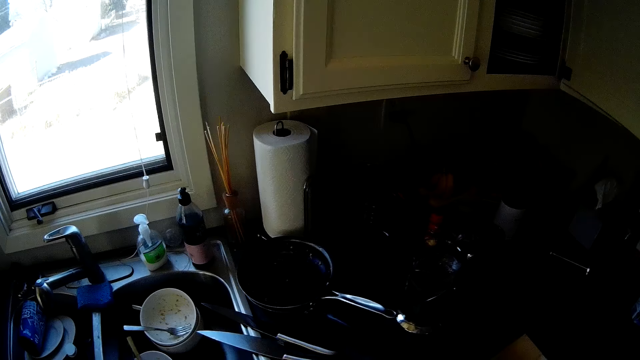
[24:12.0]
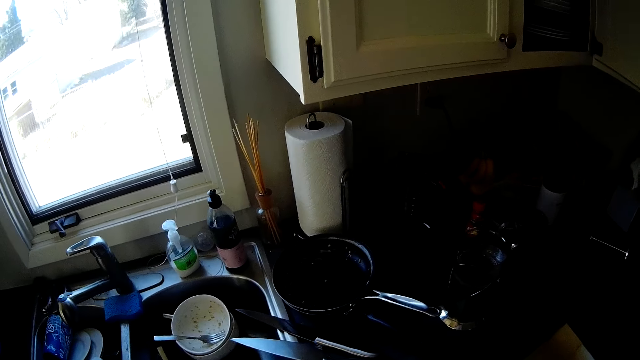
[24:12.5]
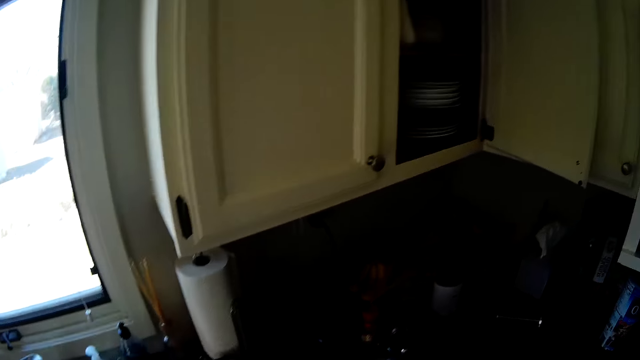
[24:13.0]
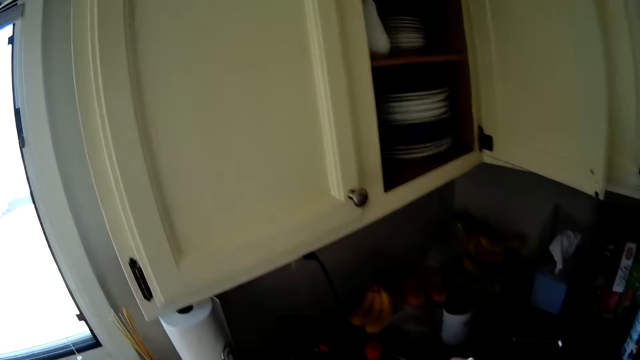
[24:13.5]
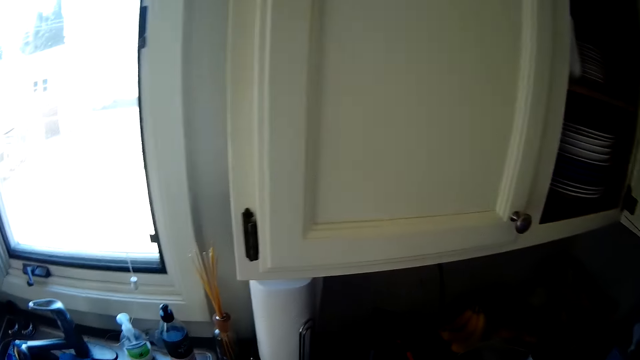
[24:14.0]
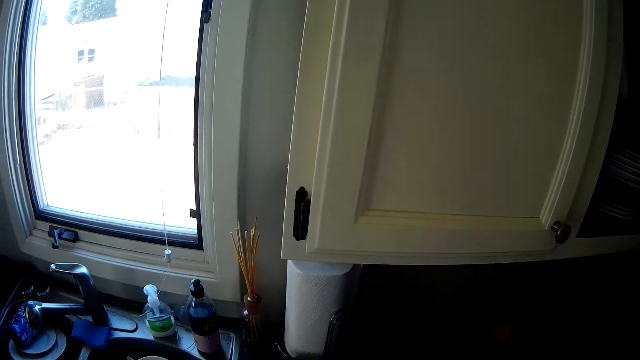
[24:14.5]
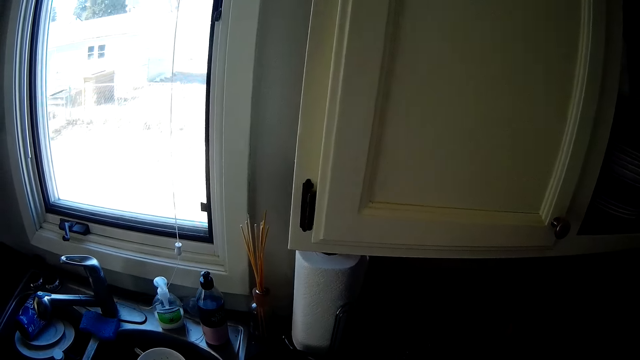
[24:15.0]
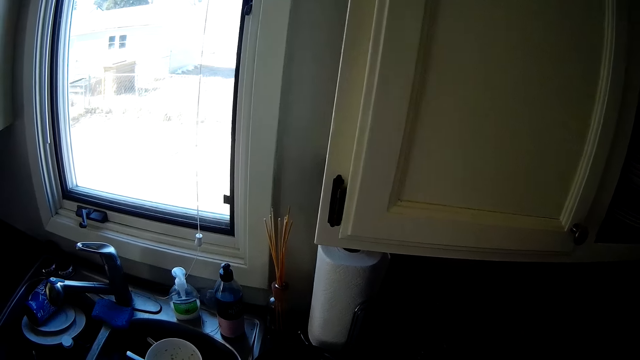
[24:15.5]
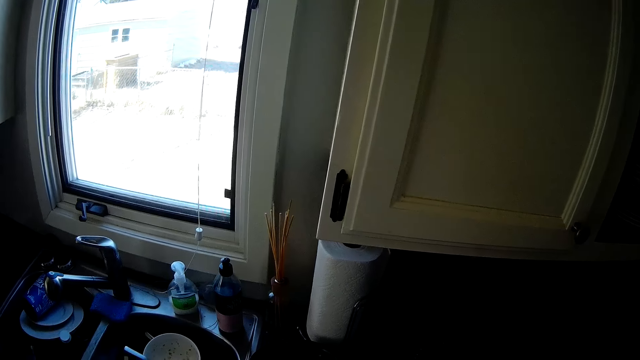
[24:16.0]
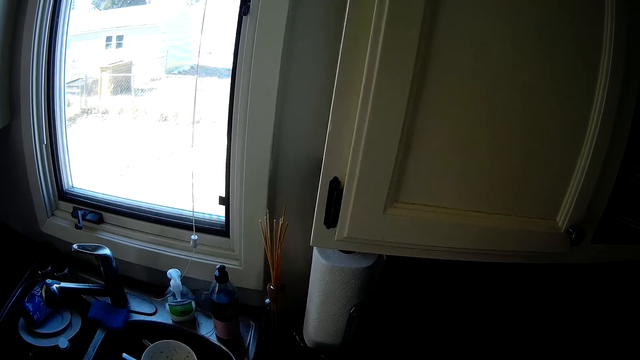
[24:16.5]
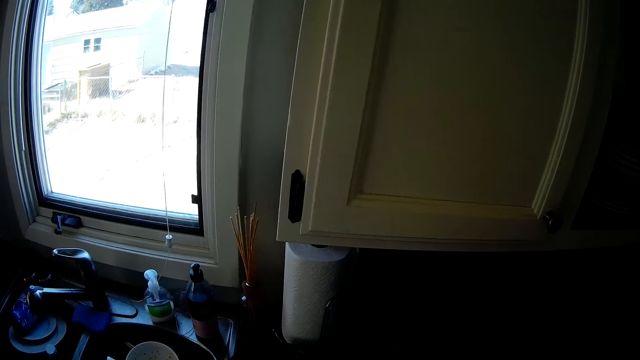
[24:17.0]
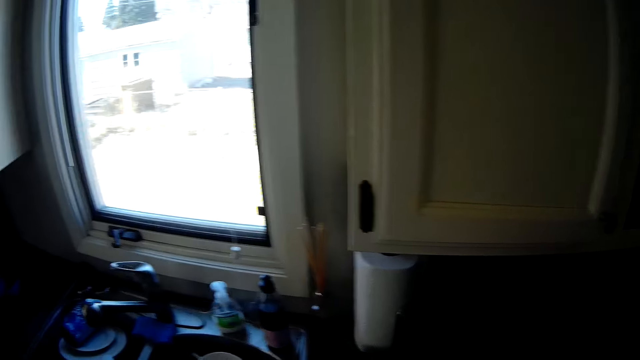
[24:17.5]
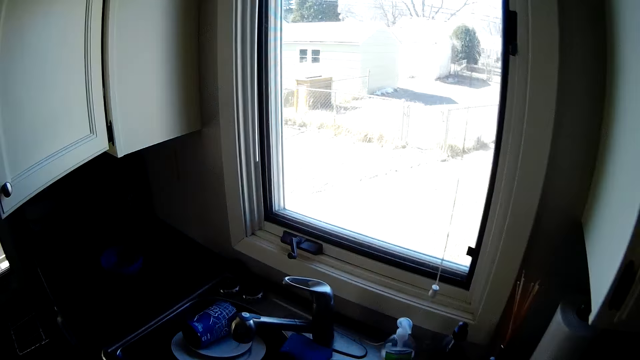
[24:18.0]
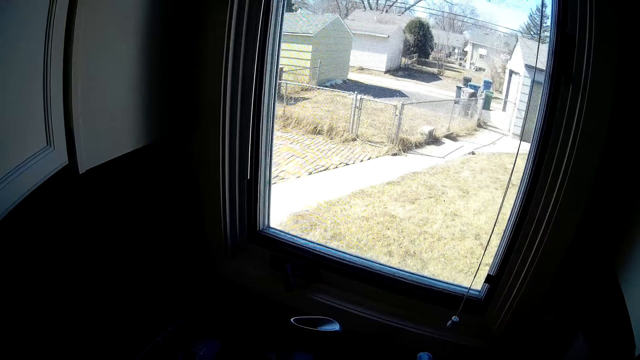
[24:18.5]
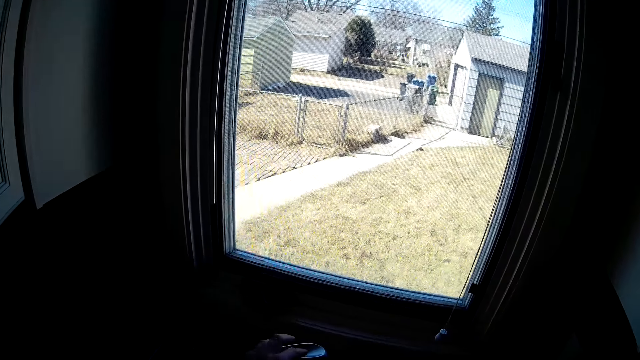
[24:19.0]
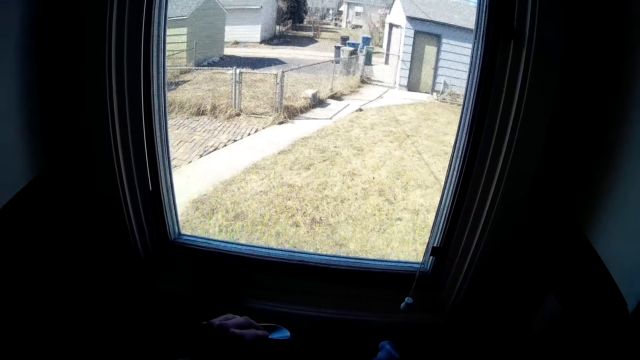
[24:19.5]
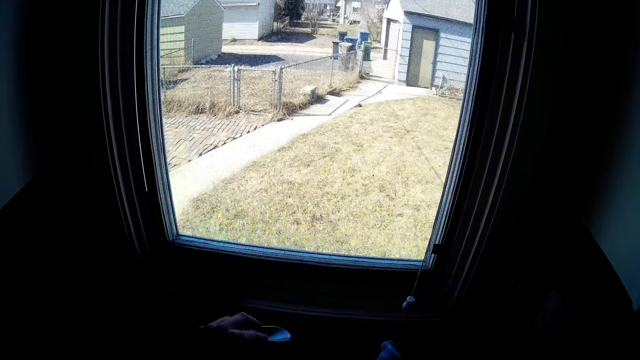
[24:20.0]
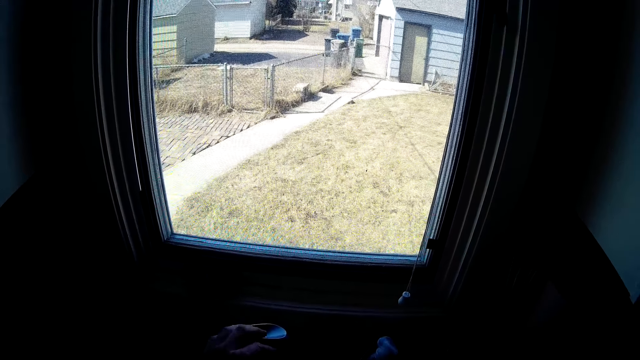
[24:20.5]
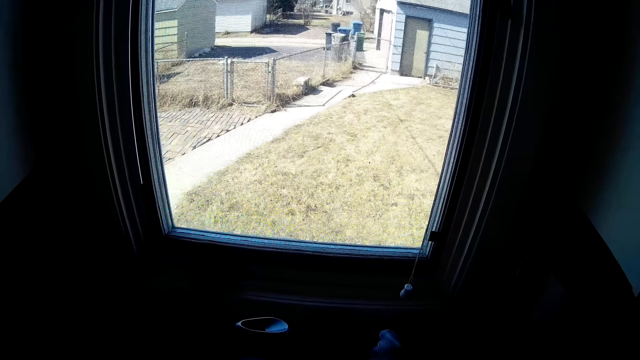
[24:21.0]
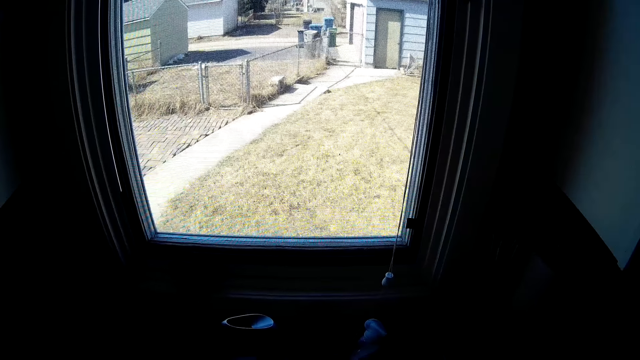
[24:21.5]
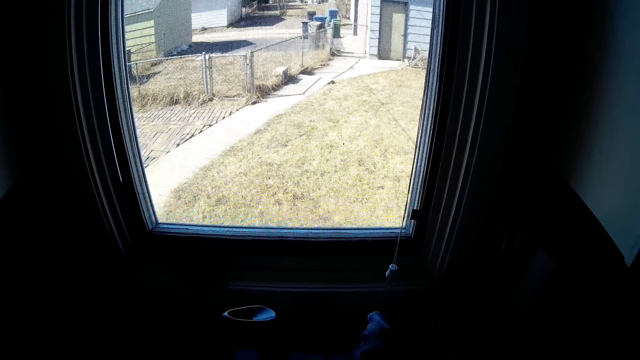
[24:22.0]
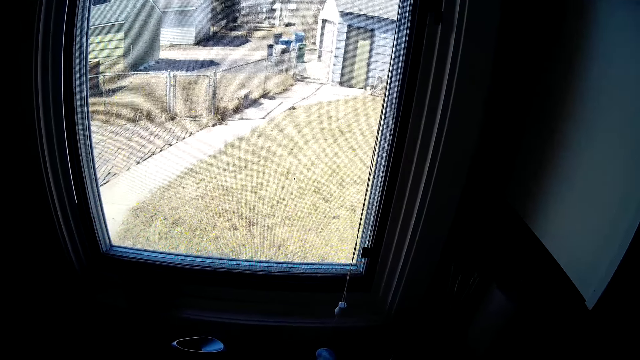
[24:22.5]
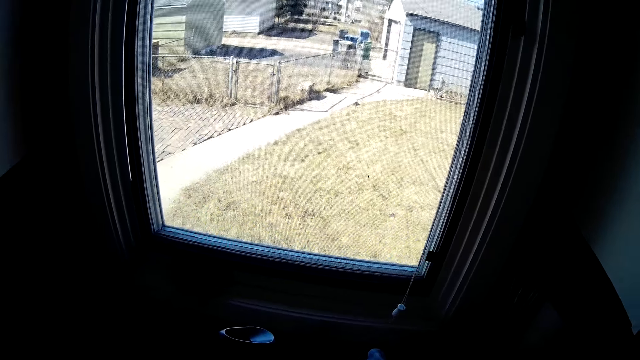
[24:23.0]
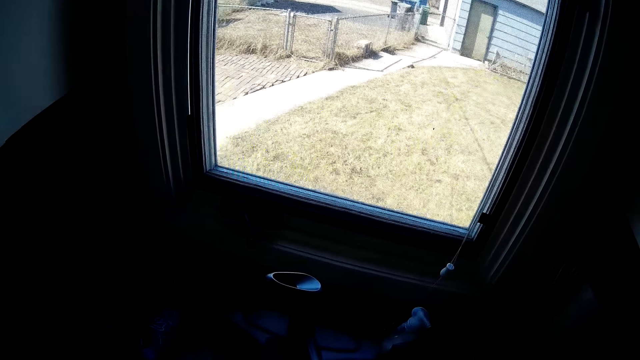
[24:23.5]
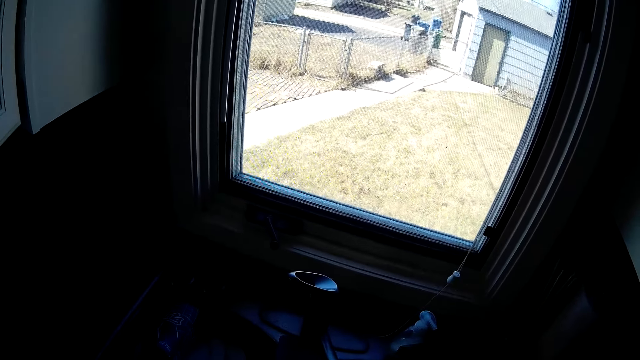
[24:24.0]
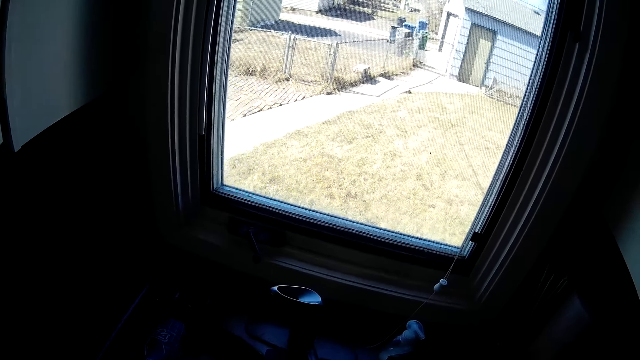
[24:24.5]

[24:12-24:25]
The camera wearer stares around the kitchen. They stare outside through a kitchen window. They touch something. They stare outside through the kitchen window.

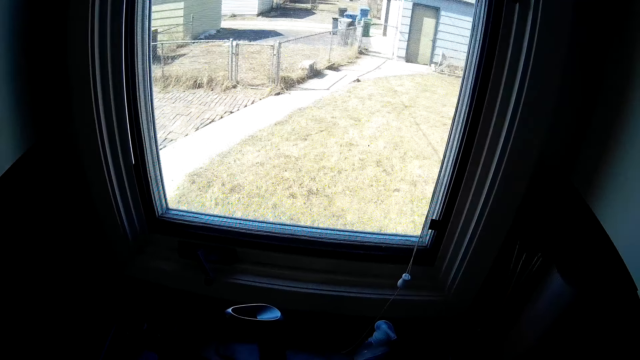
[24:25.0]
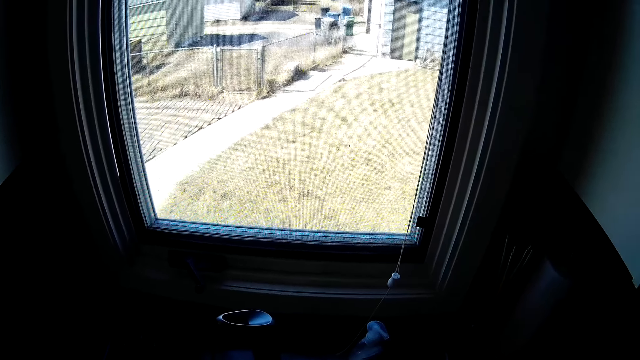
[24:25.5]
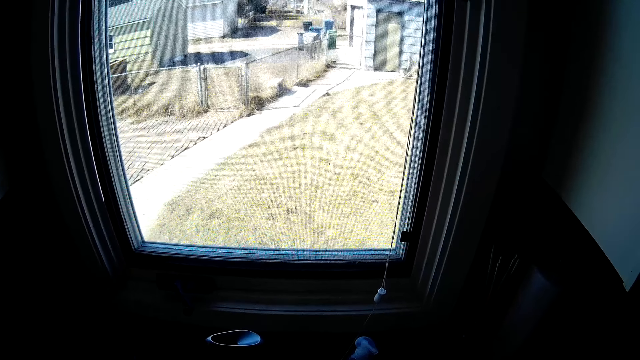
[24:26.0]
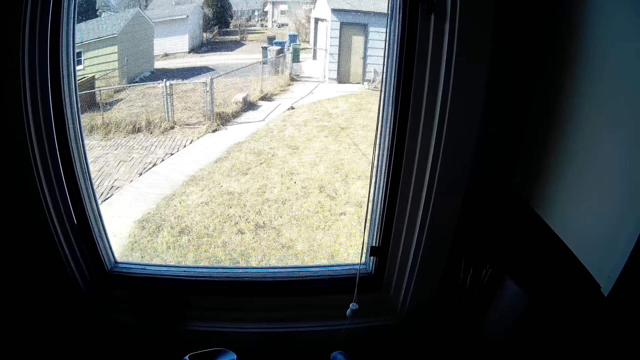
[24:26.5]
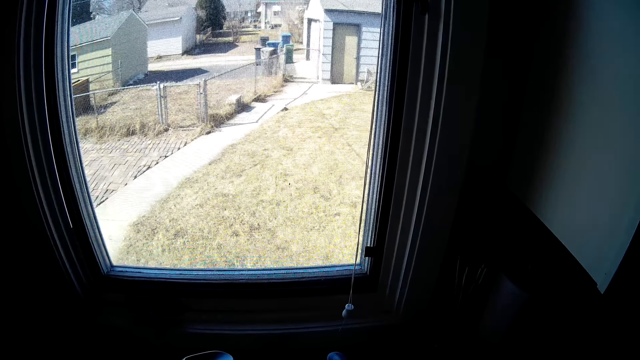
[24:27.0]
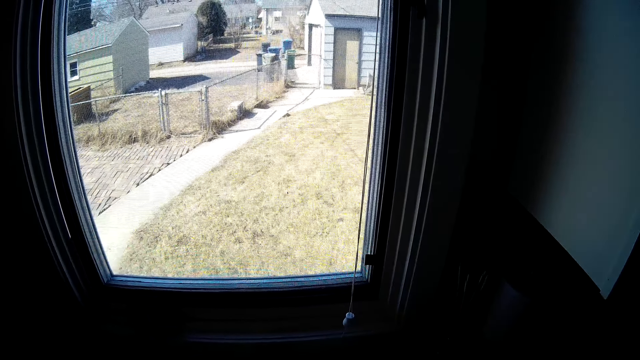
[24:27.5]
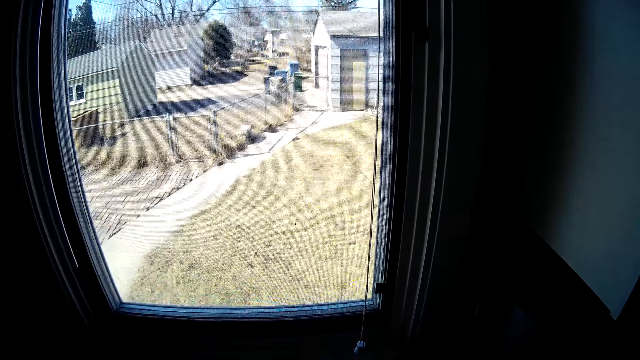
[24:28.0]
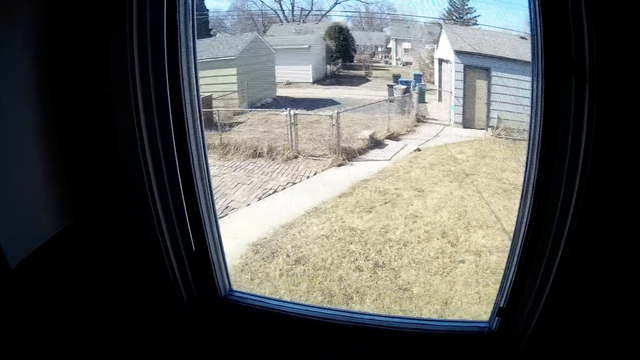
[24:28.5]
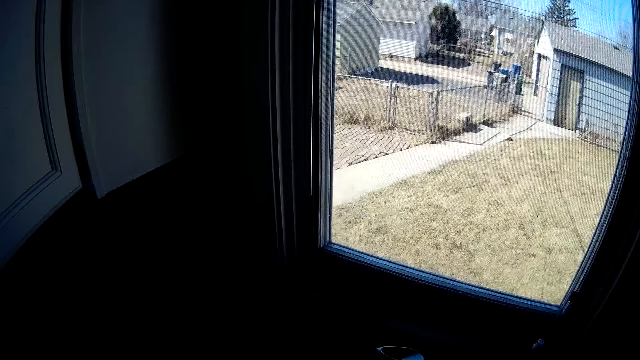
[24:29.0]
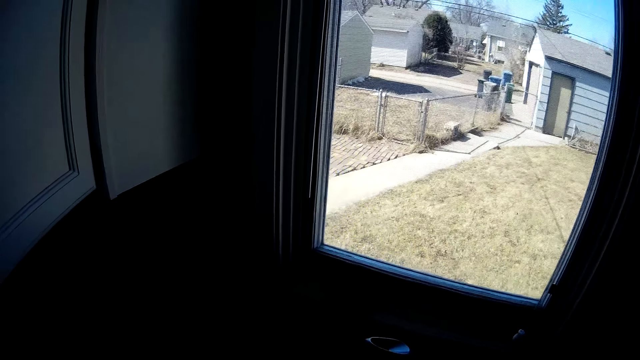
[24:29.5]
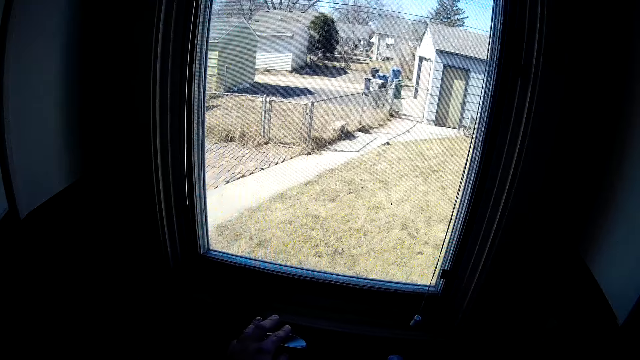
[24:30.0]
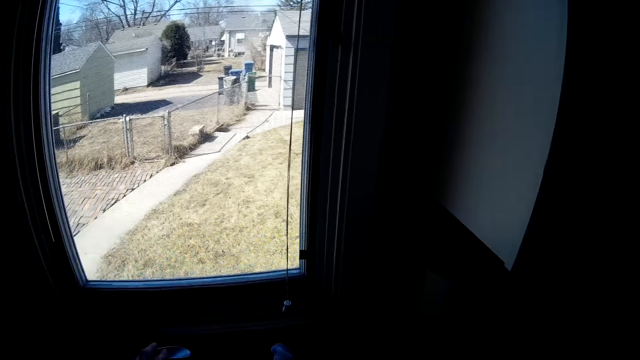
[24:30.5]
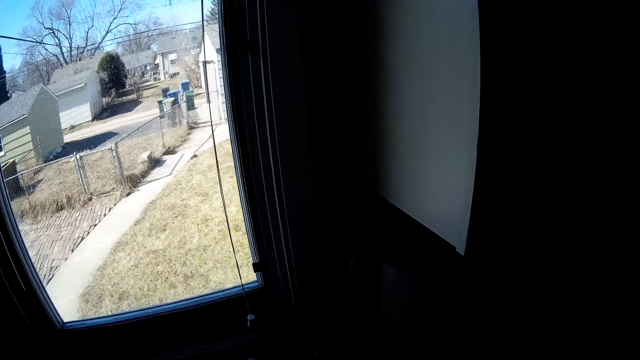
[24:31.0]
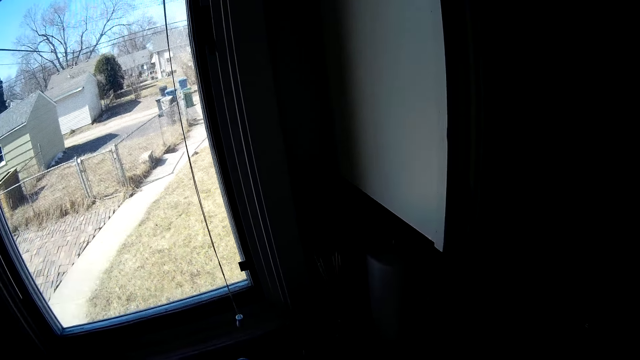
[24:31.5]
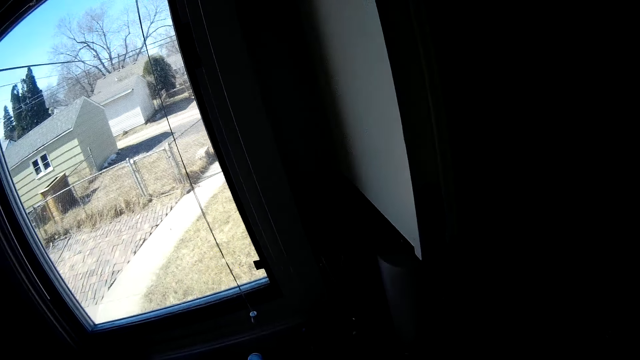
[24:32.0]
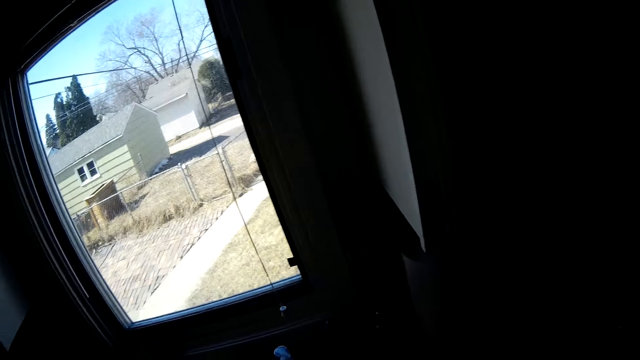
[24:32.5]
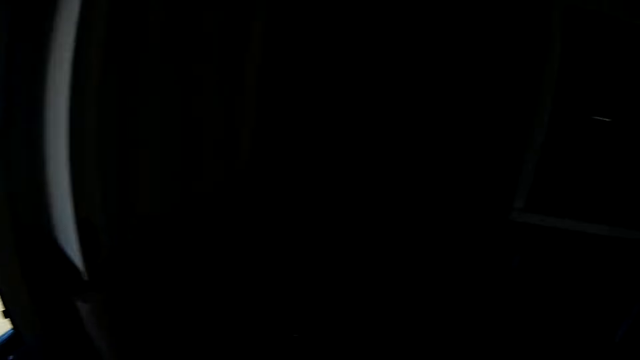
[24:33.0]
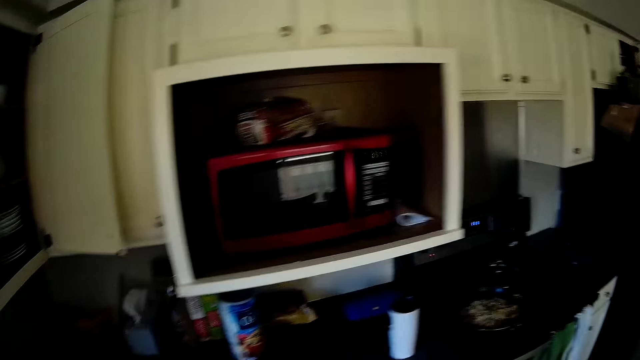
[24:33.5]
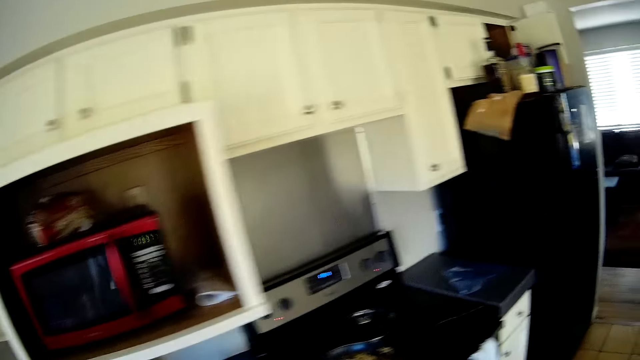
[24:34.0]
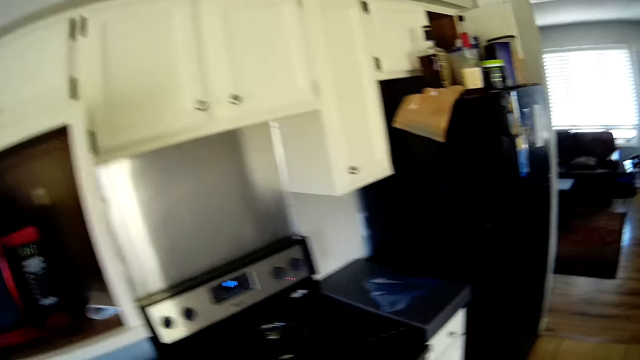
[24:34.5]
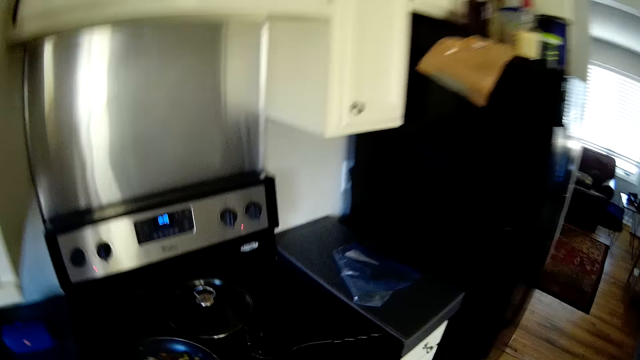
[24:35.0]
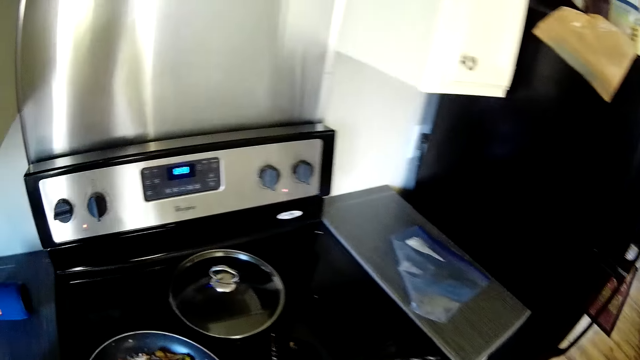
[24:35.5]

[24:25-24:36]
The camera wearer moves around the kitchen.
